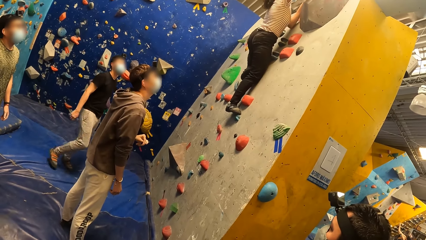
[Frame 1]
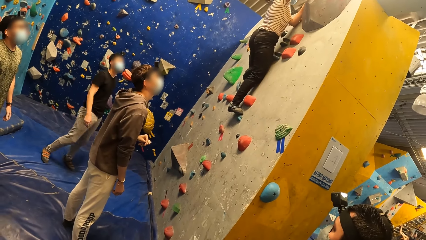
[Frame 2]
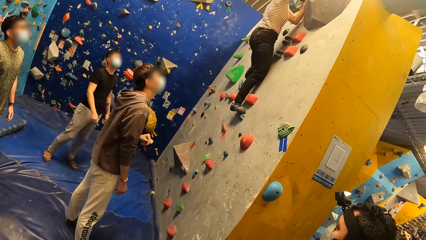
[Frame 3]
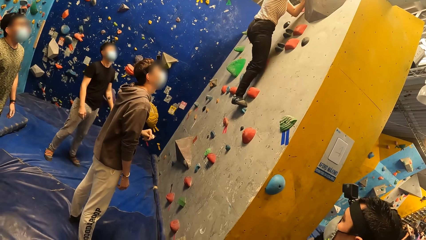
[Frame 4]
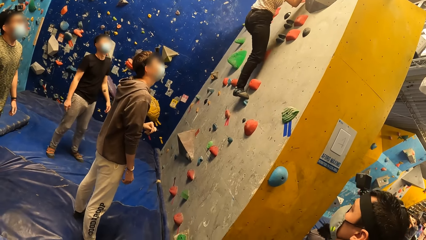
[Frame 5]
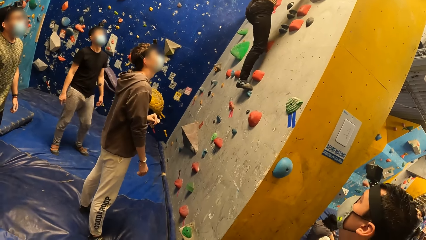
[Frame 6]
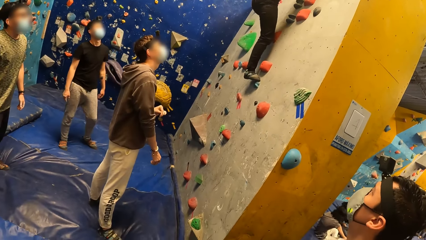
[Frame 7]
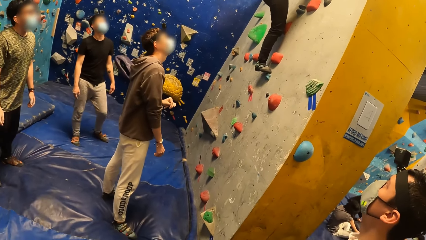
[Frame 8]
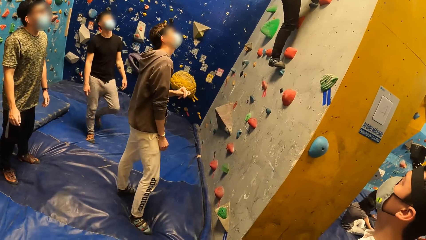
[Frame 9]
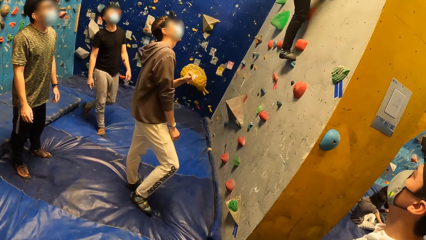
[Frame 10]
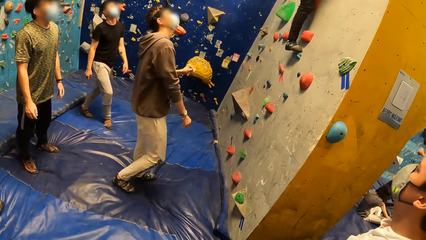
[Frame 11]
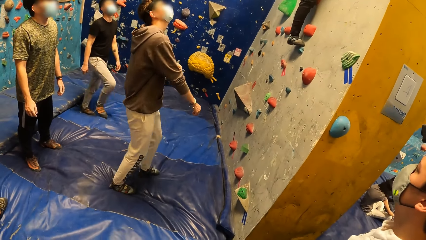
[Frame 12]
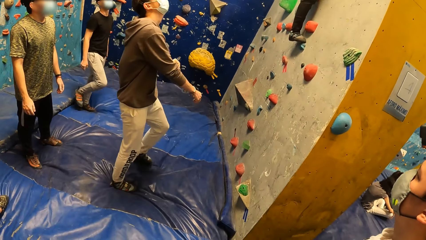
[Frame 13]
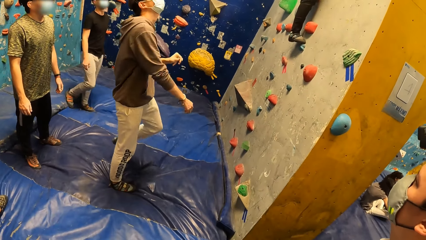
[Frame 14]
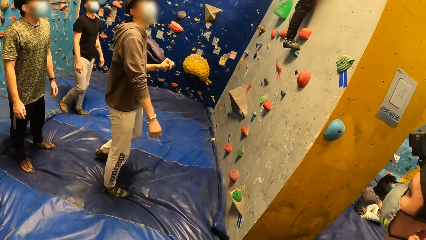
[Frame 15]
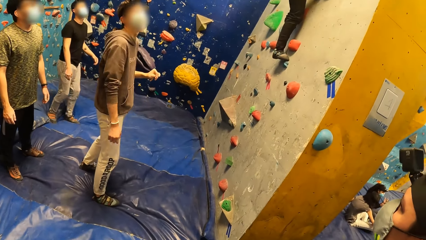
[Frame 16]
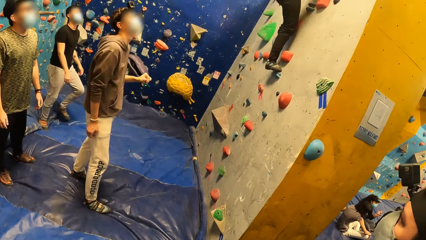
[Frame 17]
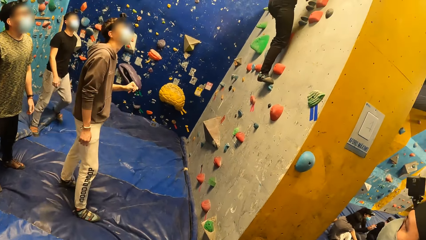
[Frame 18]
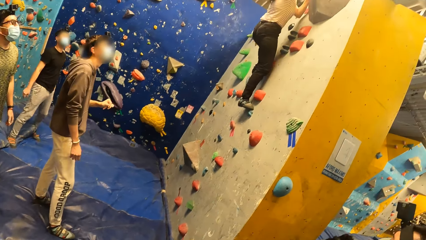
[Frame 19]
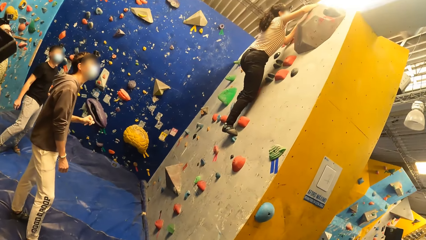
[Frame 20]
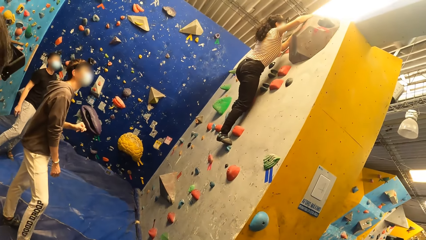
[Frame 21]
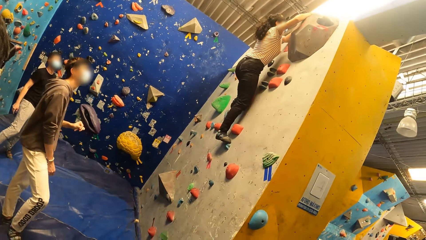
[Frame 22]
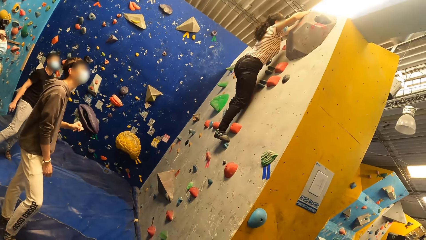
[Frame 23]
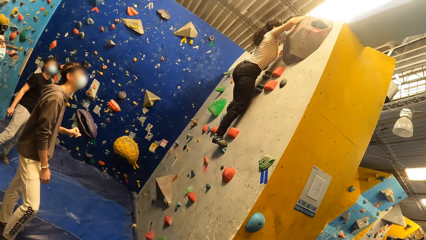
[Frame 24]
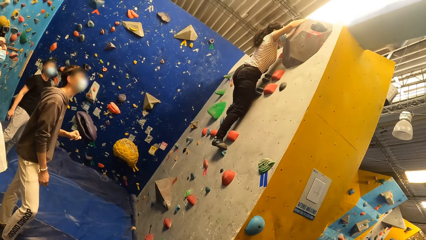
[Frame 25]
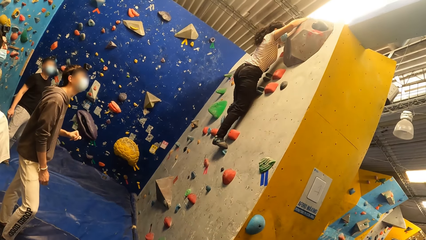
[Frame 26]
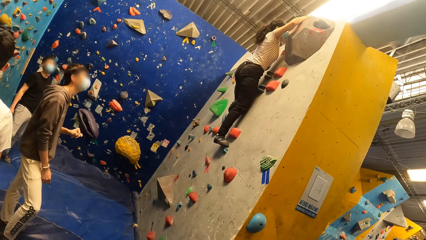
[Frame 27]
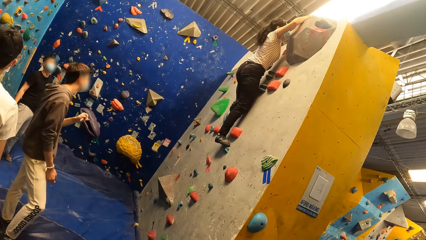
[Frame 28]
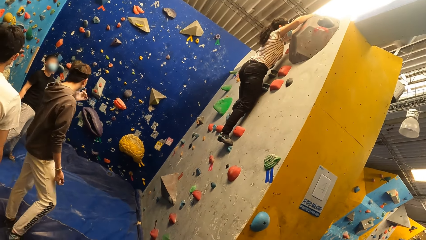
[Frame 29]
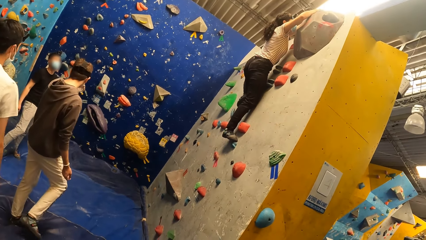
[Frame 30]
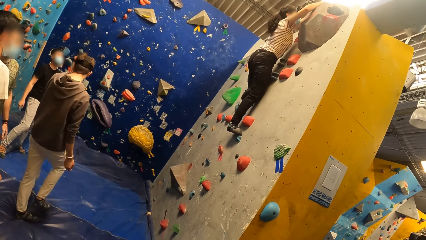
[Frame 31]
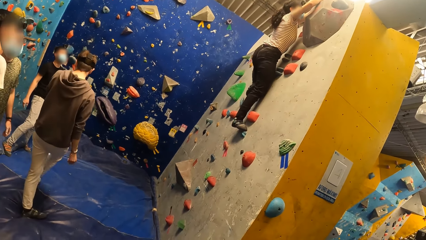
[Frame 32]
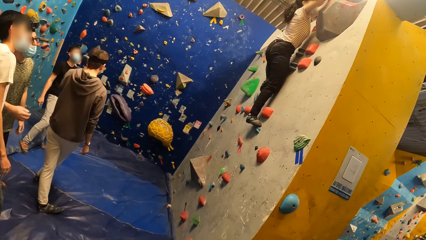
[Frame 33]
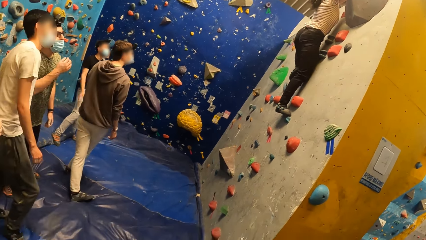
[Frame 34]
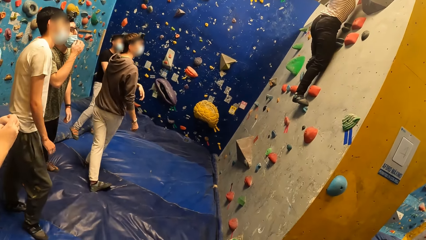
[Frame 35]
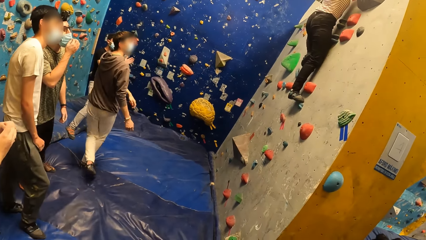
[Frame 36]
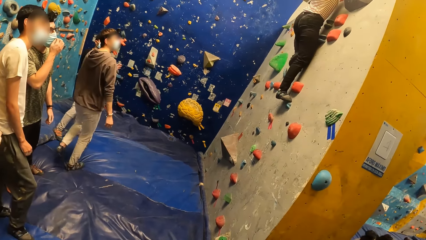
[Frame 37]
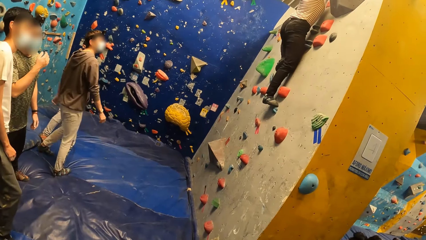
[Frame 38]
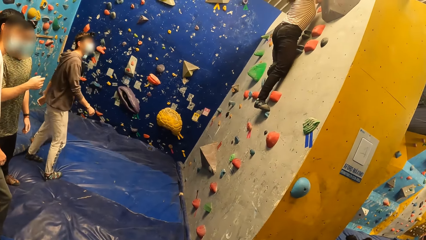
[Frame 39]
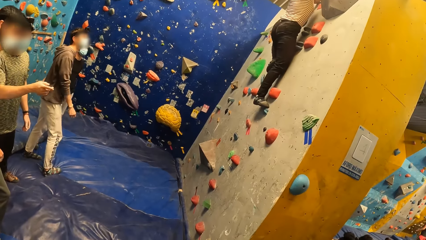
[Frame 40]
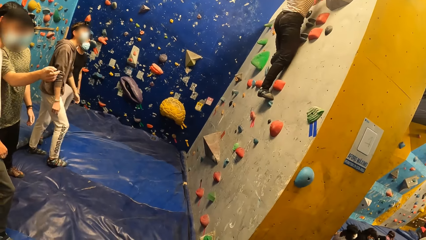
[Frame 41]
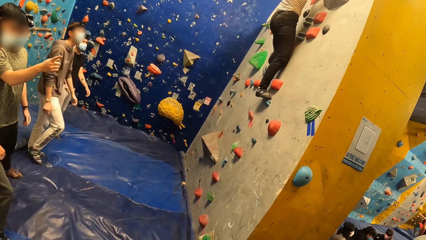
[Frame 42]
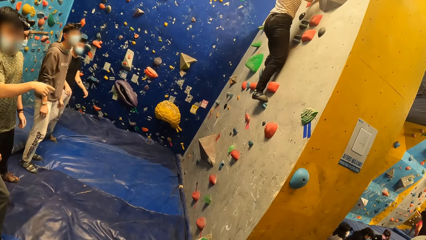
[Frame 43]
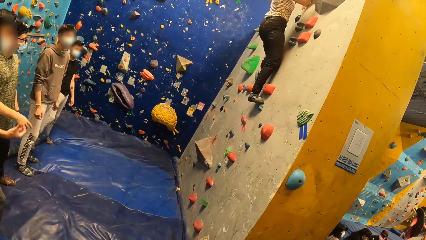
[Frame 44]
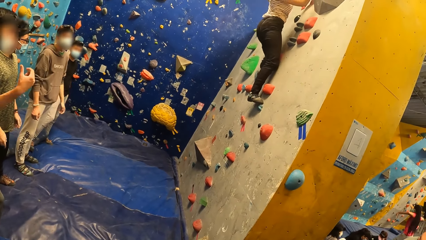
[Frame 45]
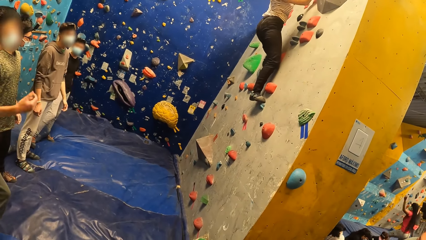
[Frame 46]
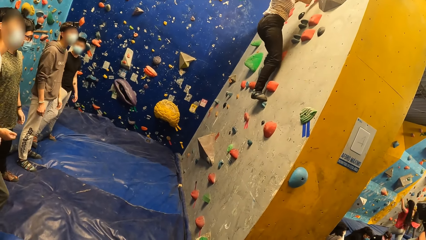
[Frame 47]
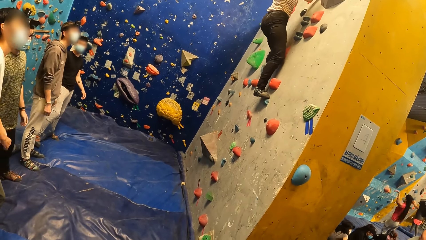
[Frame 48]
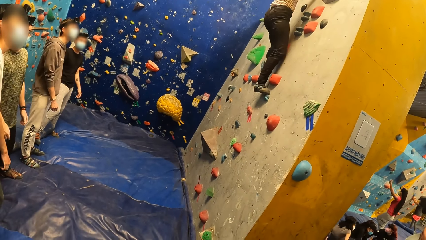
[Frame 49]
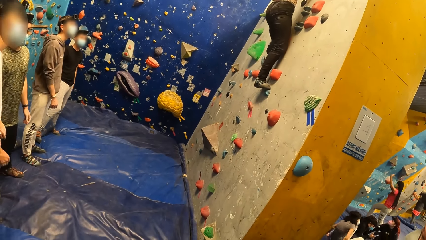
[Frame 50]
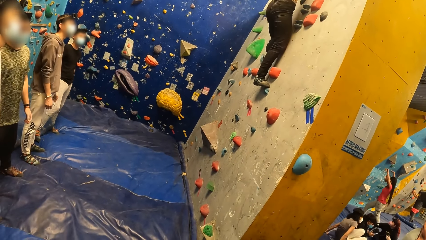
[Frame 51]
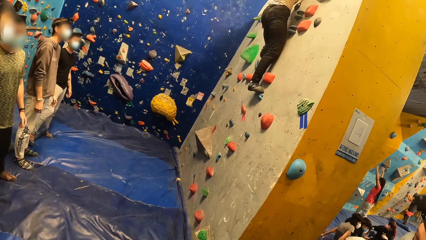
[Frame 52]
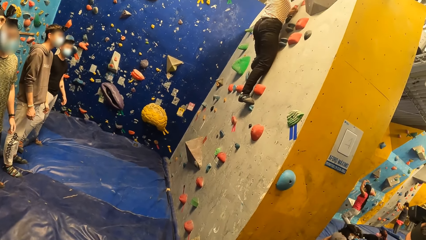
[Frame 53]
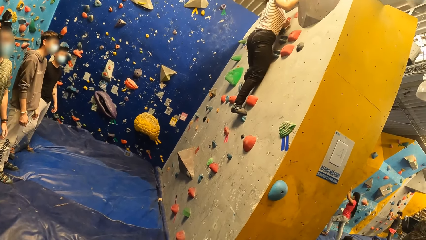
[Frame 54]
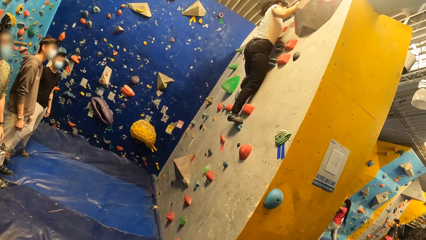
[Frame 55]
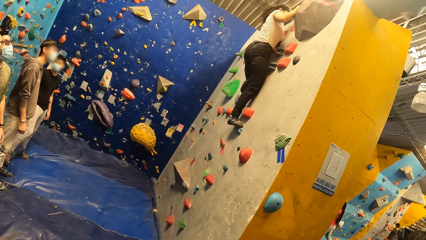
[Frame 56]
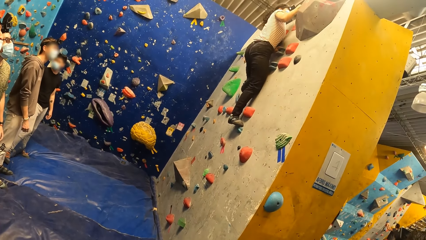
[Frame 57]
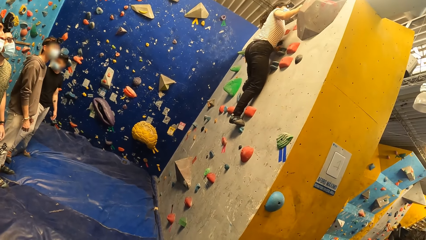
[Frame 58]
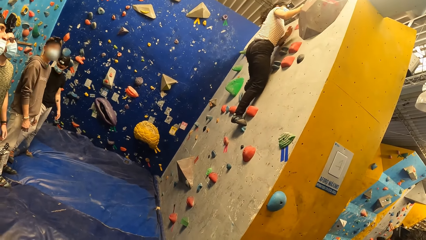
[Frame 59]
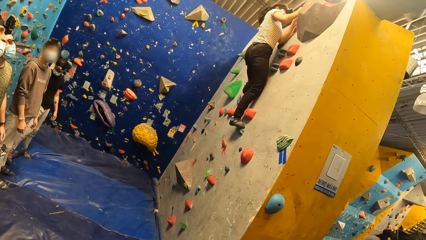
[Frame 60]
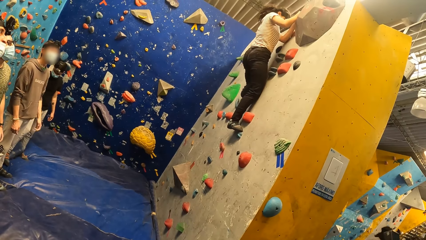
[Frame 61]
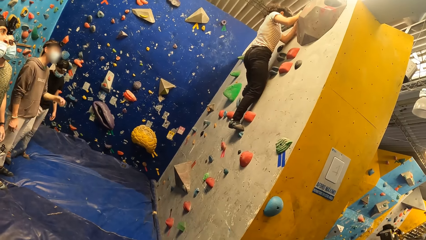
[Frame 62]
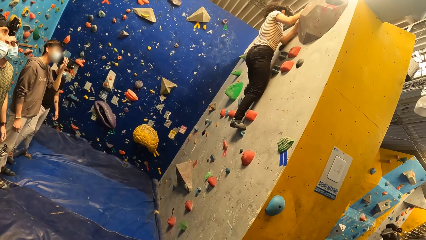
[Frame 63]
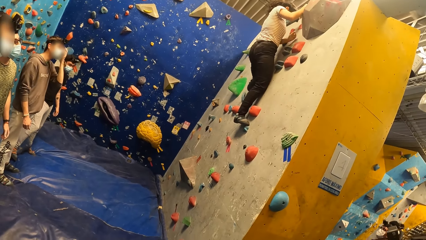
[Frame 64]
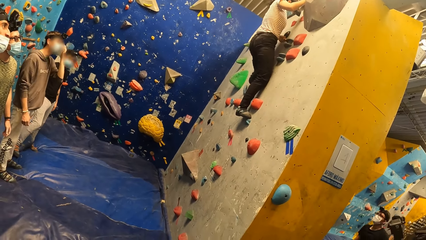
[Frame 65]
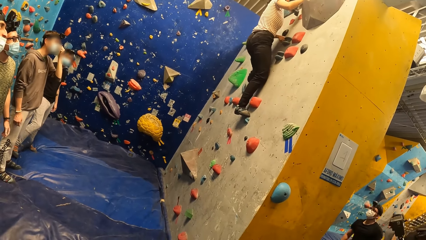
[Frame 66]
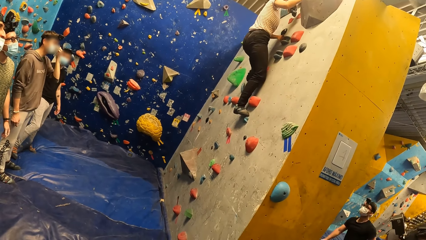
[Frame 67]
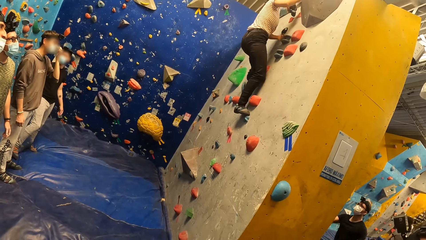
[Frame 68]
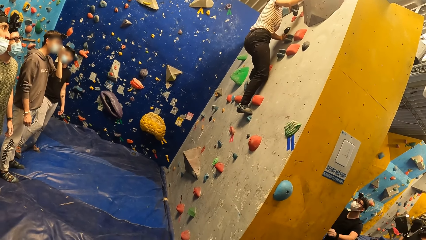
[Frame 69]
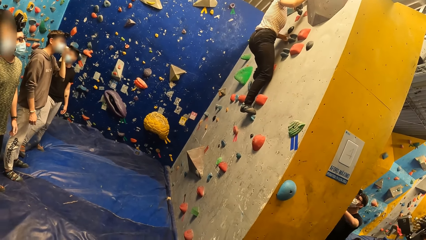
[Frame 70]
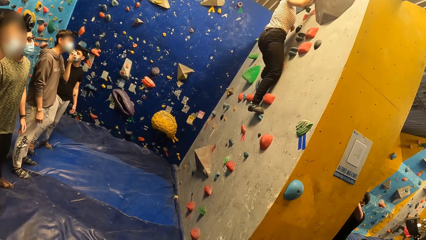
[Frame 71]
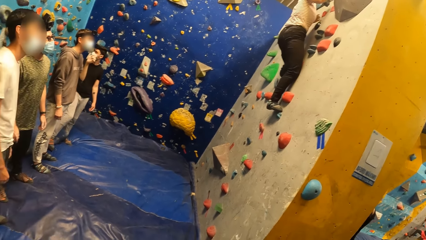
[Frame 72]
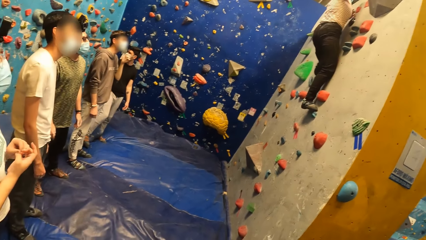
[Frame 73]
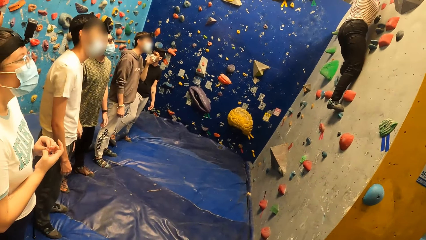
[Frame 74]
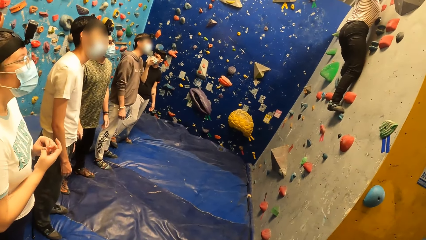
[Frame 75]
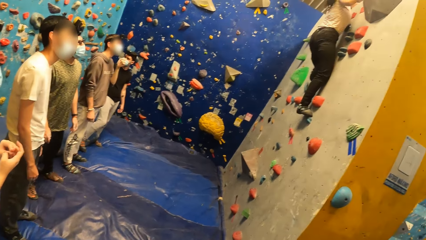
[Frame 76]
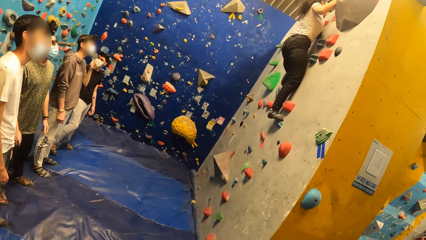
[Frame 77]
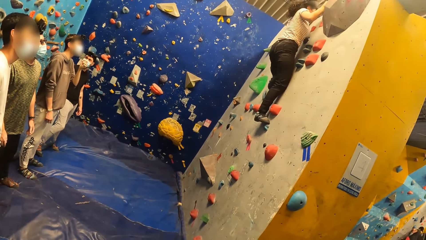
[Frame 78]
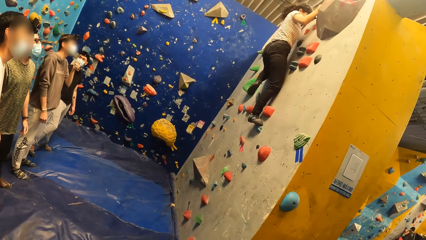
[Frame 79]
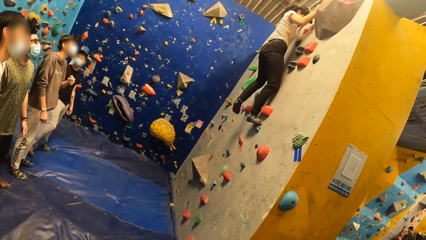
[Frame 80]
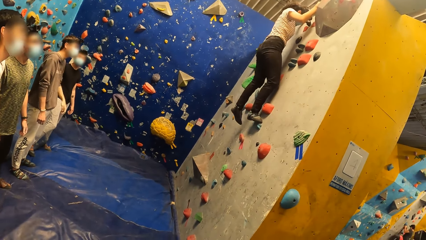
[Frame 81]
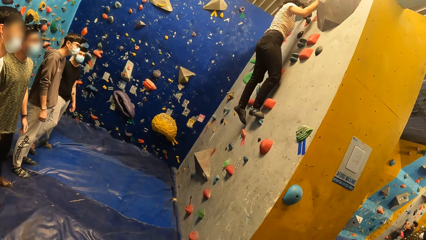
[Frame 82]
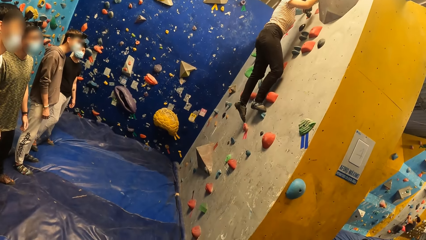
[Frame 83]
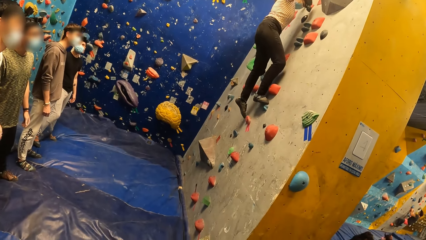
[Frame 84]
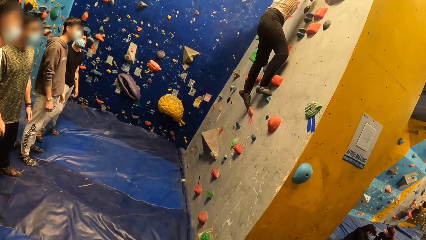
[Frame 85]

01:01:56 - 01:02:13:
A man looks at the wall. The camera wearer looks around the room.
